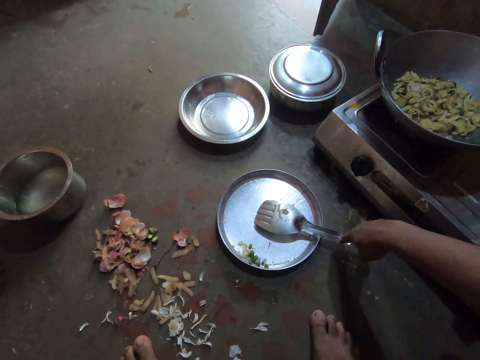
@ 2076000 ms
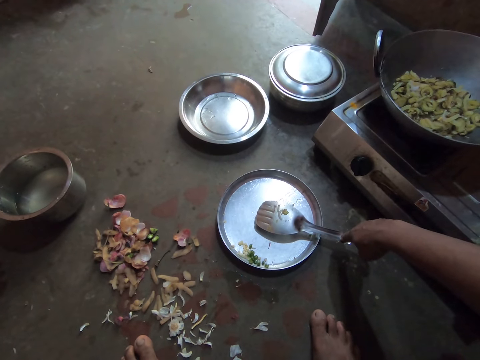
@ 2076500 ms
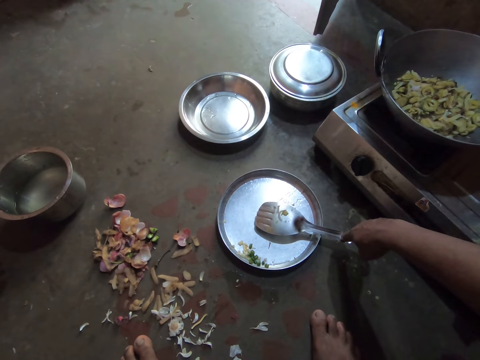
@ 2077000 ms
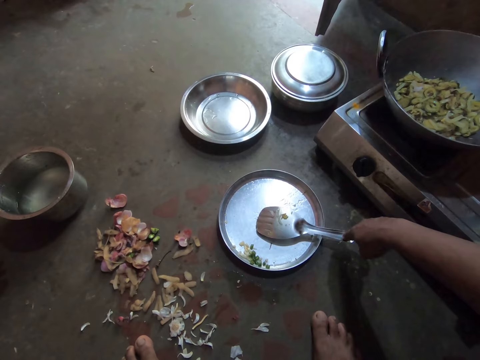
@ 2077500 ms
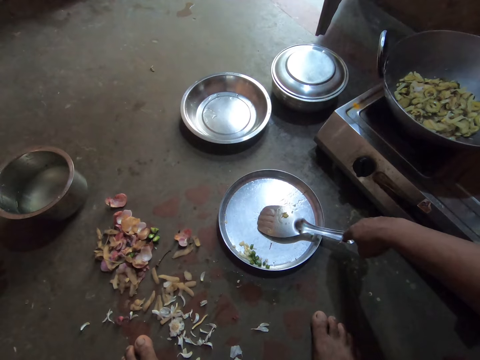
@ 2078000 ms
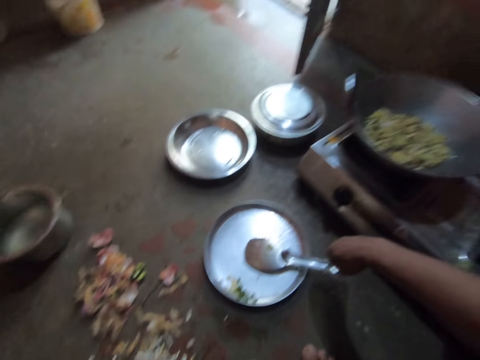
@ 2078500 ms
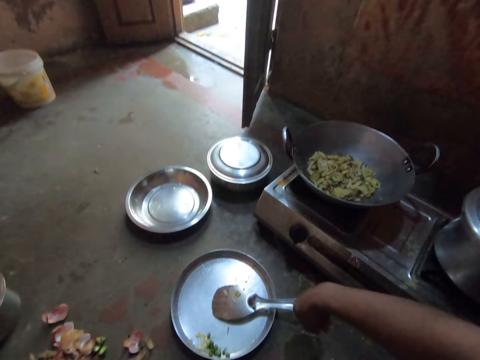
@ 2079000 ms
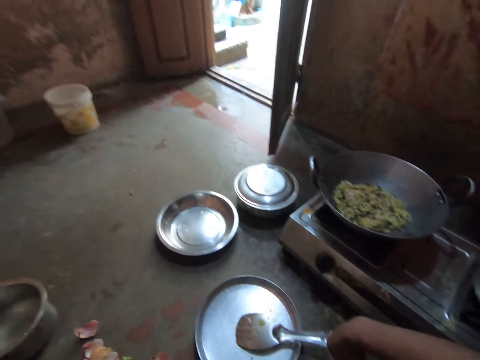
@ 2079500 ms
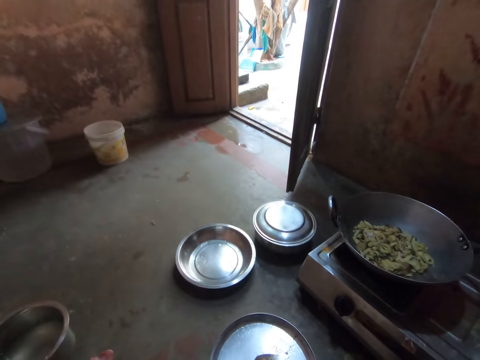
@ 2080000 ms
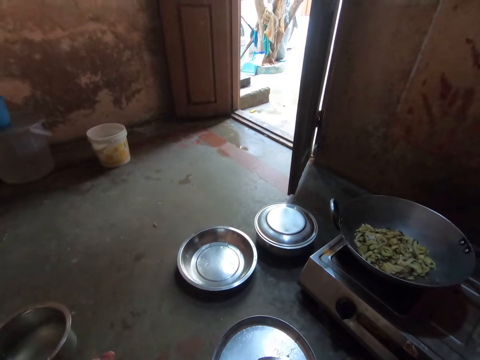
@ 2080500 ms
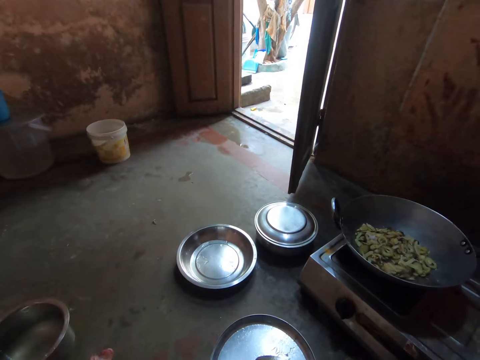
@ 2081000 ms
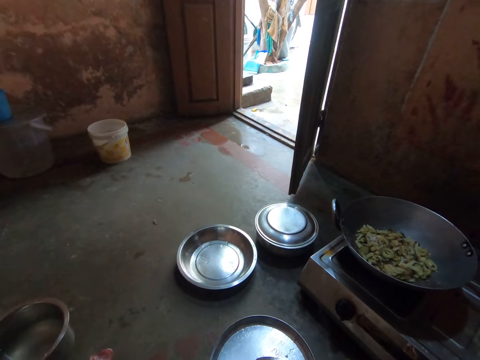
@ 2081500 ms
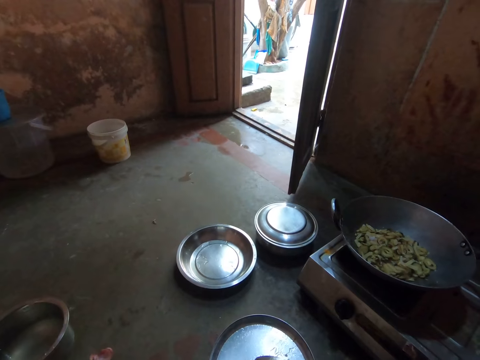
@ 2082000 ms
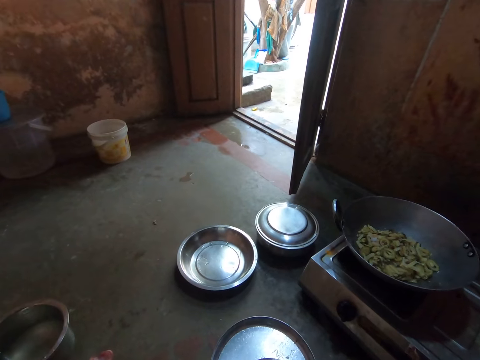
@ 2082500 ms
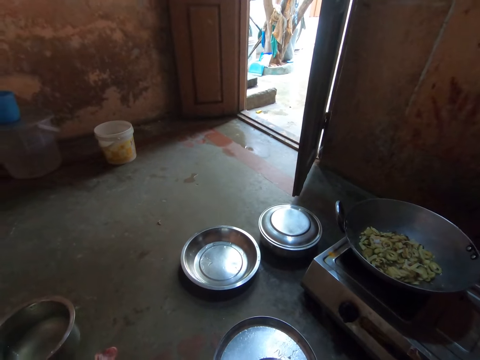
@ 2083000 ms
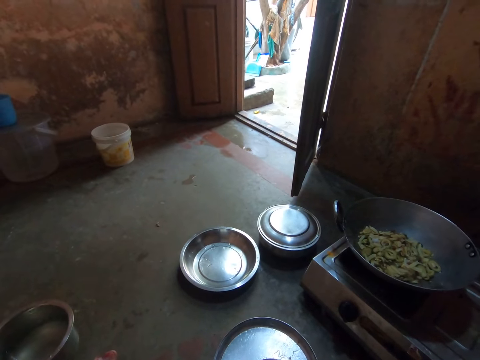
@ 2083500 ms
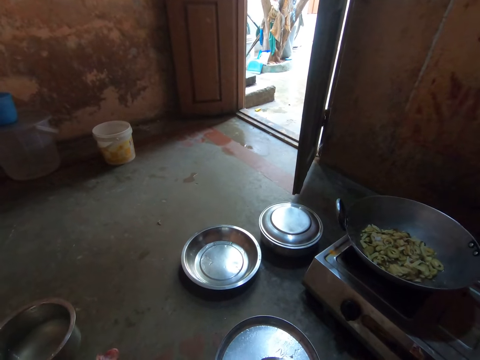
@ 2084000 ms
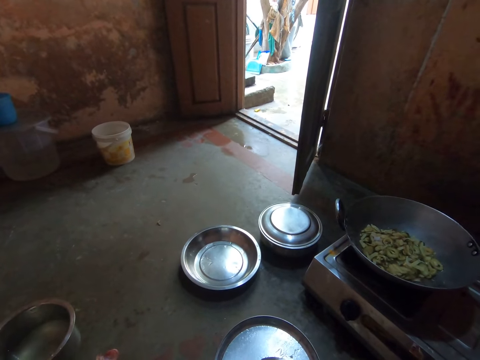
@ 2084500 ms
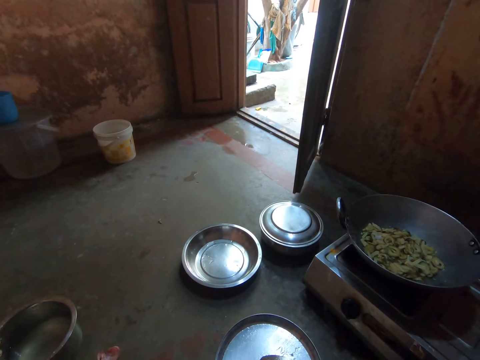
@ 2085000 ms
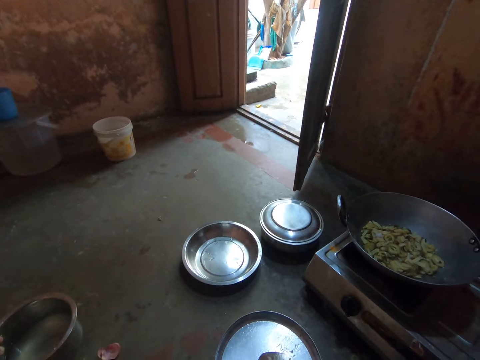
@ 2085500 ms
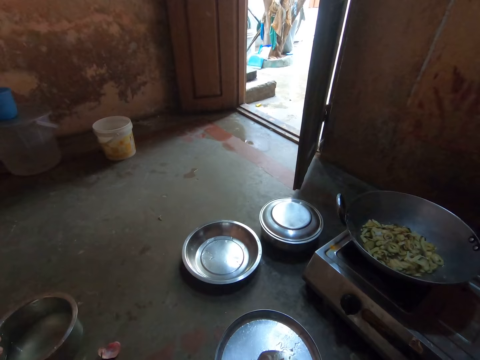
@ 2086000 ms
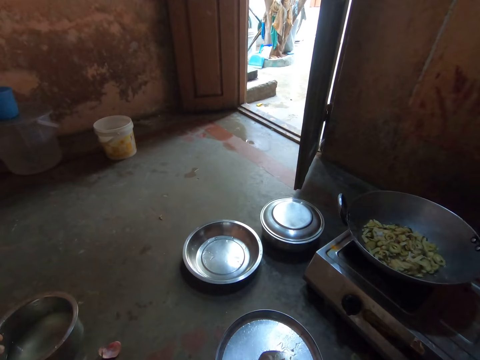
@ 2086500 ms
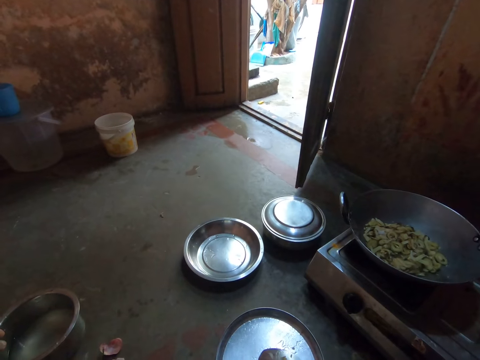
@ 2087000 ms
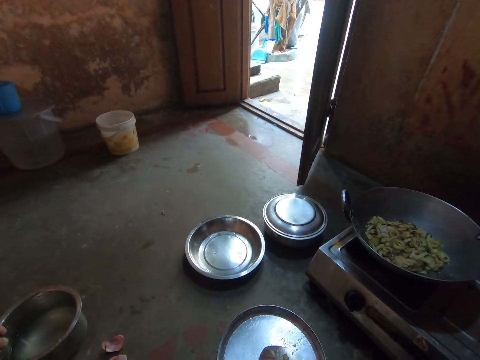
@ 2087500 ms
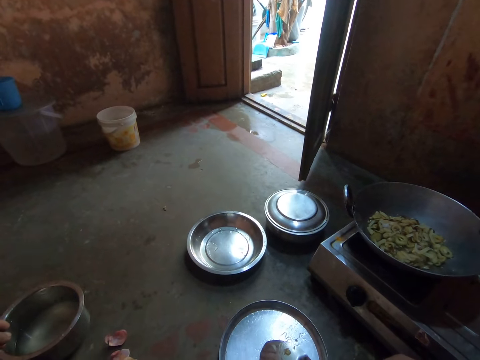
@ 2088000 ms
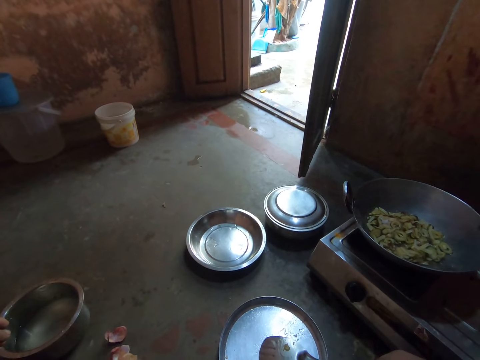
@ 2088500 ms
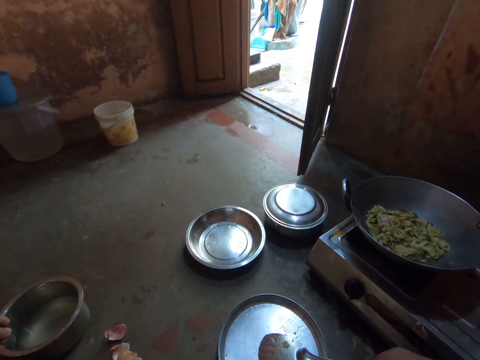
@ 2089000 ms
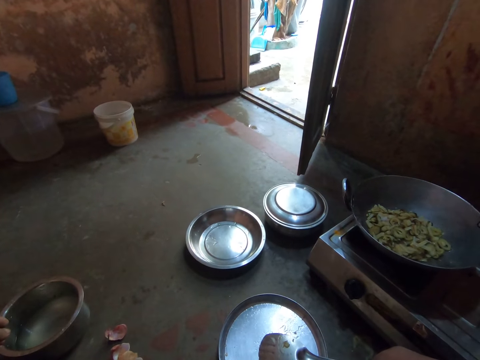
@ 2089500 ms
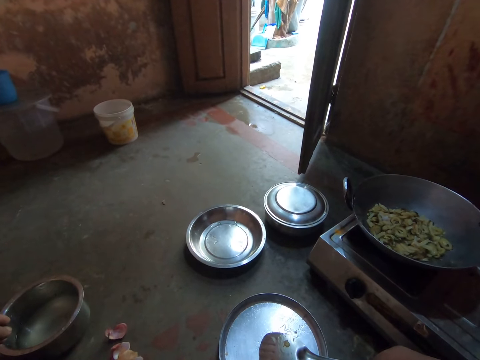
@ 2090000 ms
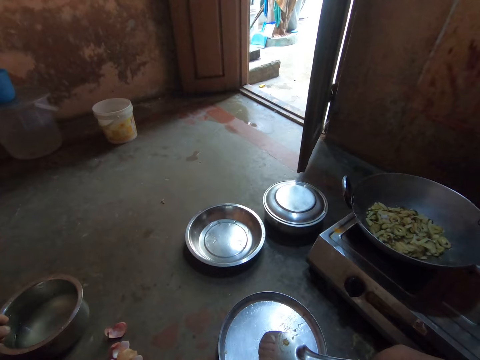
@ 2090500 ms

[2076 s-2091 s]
The camera wearer stares at the deep frying pan. They look outside.

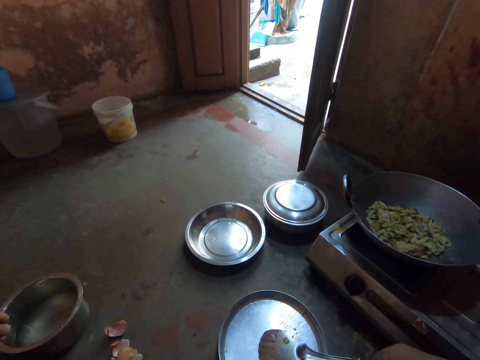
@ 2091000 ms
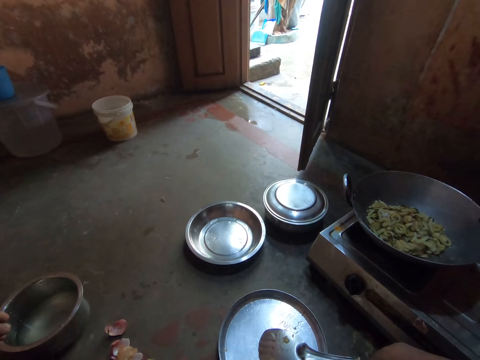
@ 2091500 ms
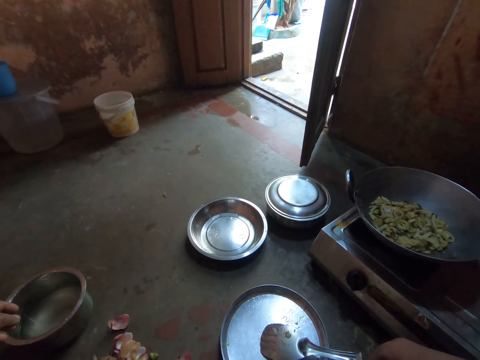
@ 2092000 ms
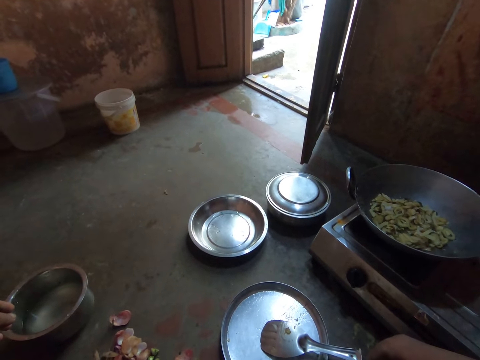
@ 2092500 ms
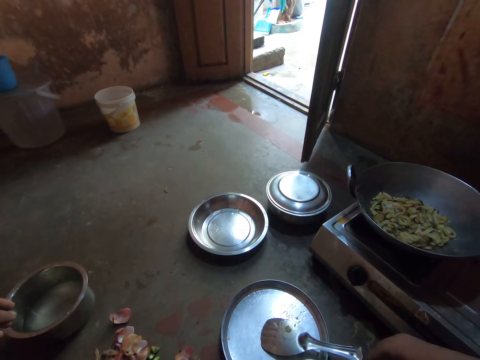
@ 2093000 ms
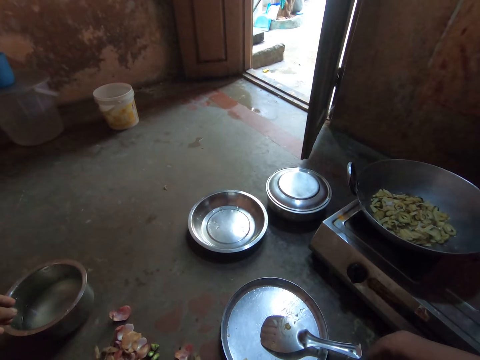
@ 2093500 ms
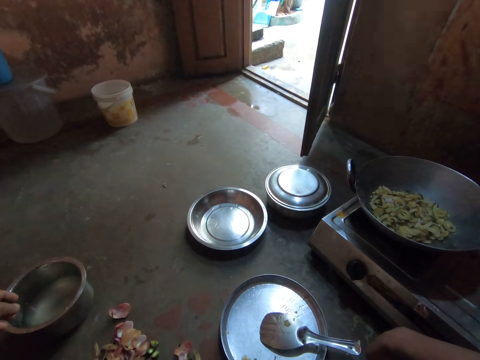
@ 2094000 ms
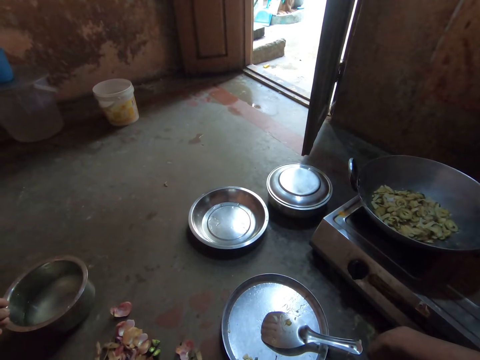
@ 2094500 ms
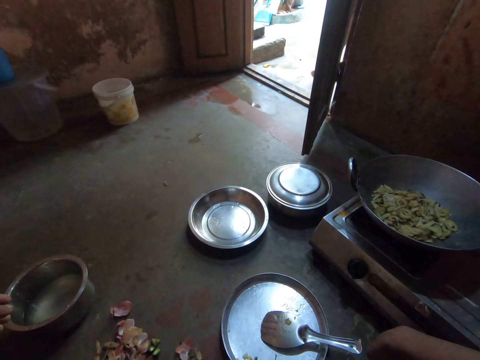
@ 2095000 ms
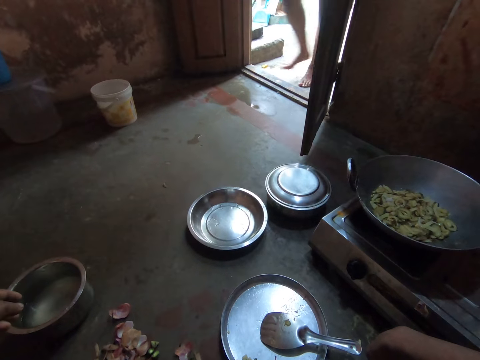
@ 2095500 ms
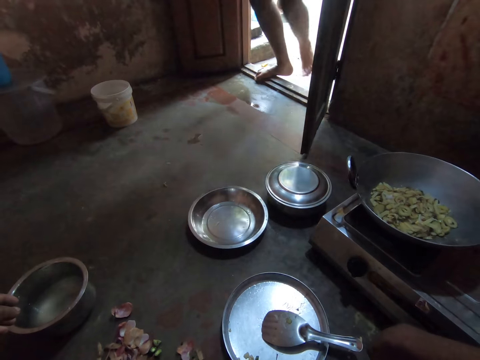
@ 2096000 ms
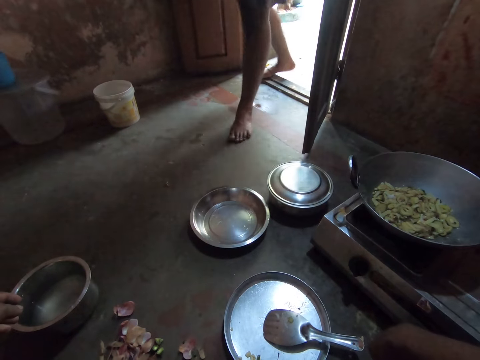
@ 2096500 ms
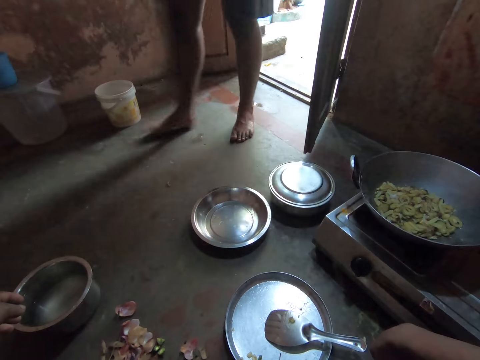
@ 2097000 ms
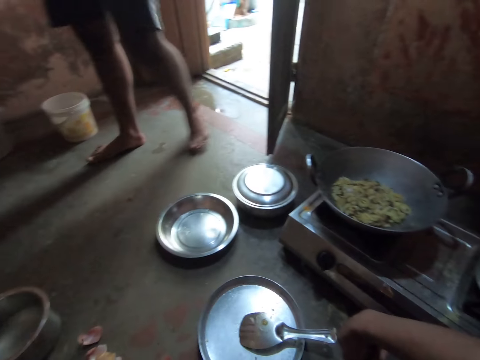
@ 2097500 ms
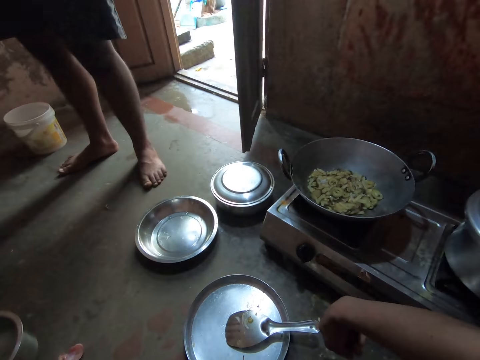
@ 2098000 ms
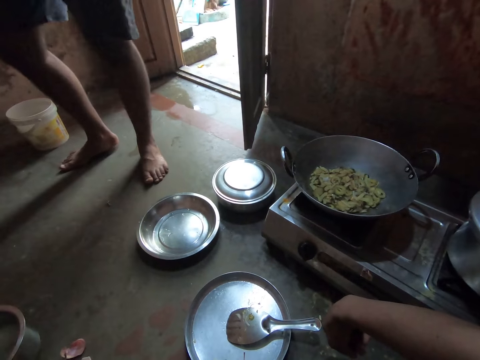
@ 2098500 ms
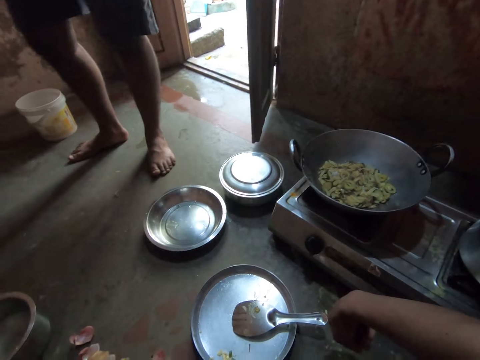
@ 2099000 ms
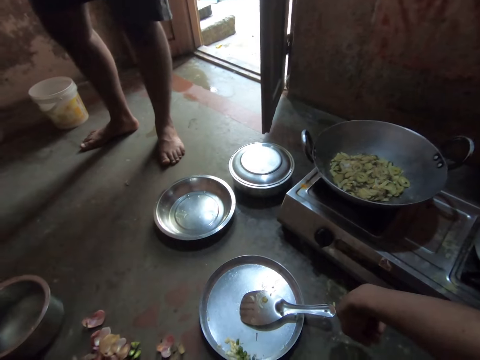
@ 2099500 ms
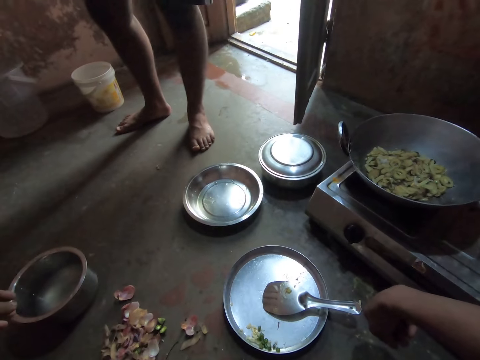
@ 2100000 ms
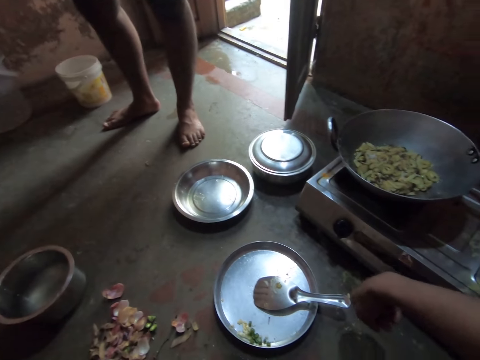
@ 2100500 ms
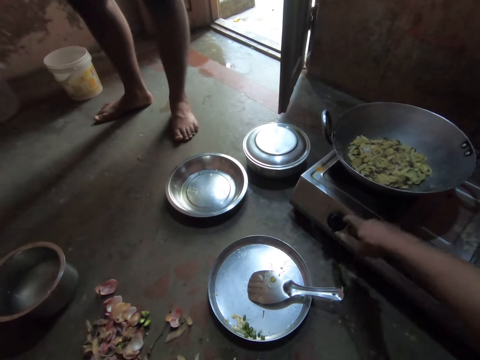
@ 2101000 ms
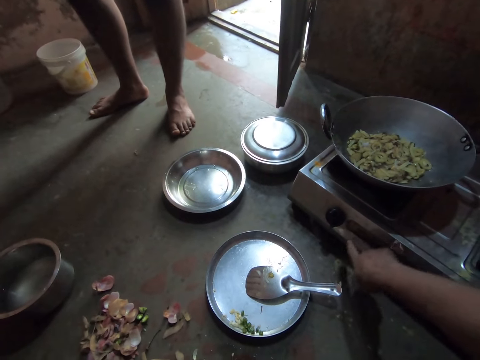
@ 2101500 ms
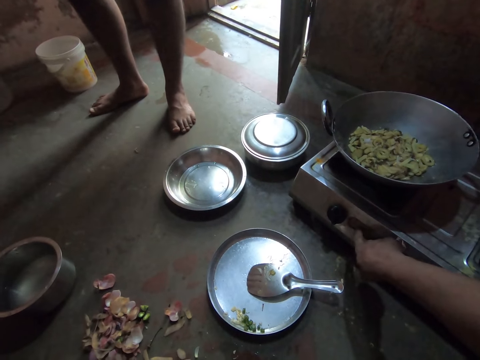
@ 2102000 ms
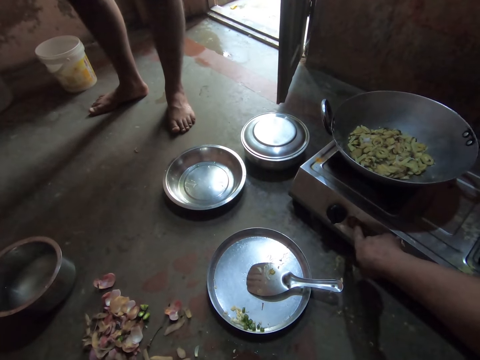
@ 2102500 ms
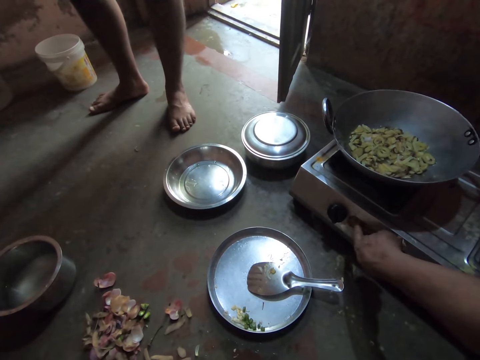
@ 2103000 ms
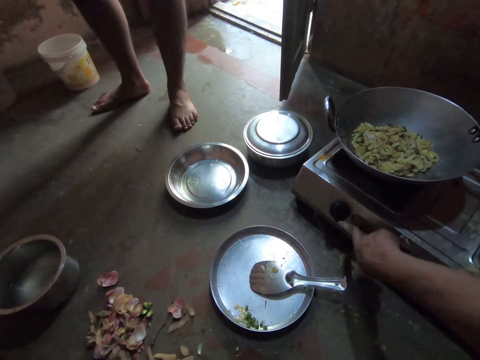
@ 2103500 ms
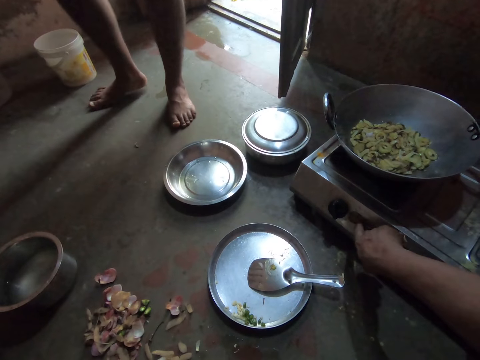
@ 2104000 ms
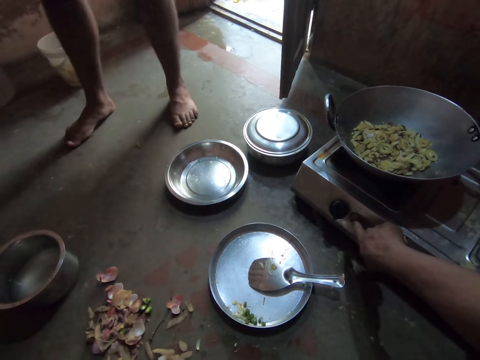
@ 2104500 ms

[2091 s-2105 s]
A man walks into the kitchen. The man stands beside the camera wearer. The camera wearer stares at the deep frying pan.
